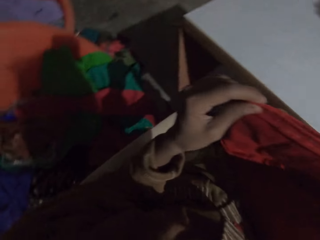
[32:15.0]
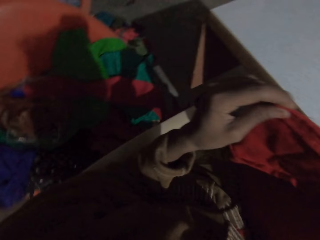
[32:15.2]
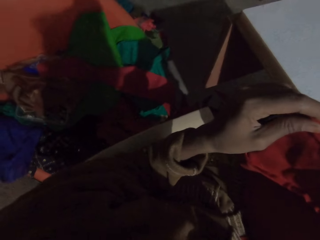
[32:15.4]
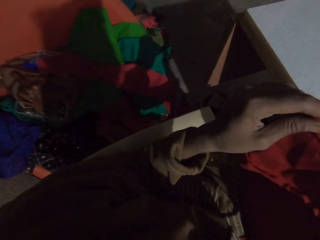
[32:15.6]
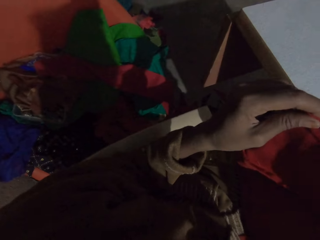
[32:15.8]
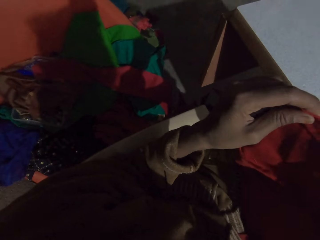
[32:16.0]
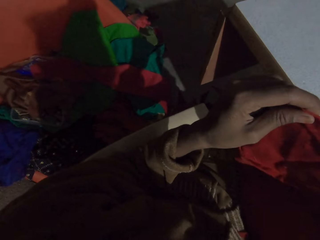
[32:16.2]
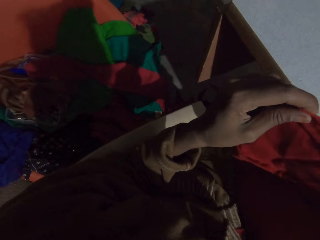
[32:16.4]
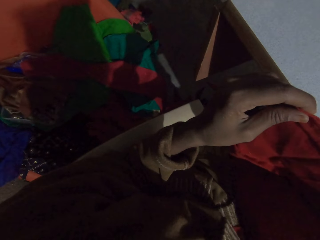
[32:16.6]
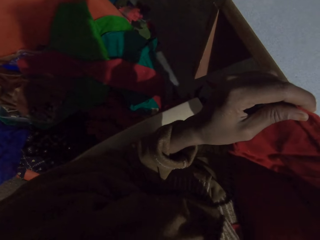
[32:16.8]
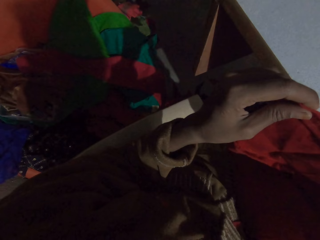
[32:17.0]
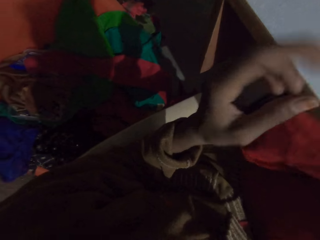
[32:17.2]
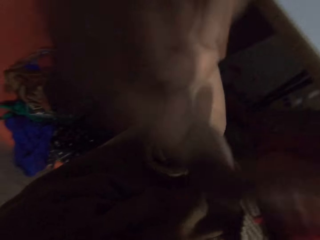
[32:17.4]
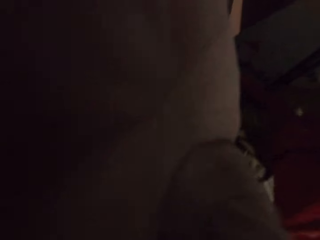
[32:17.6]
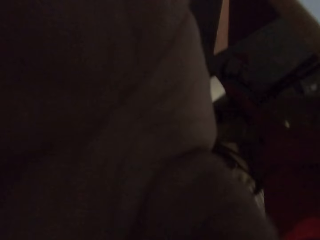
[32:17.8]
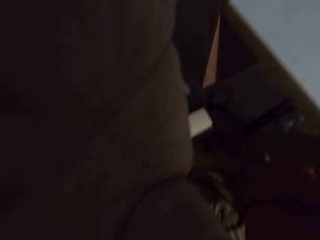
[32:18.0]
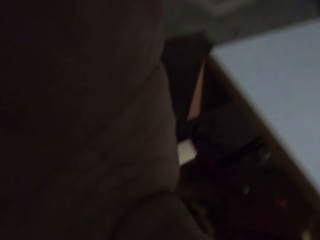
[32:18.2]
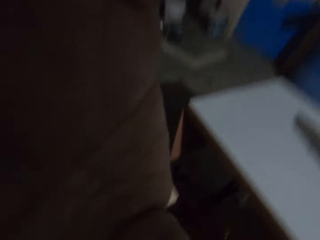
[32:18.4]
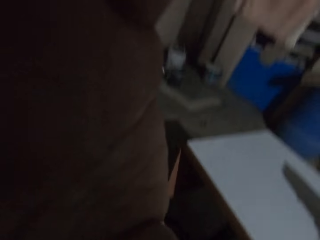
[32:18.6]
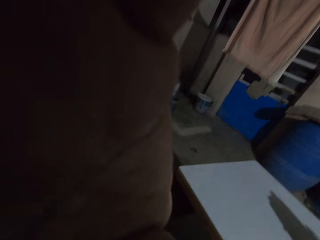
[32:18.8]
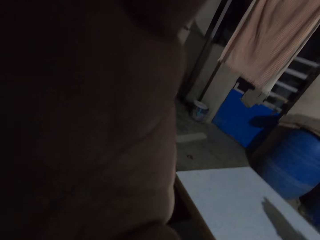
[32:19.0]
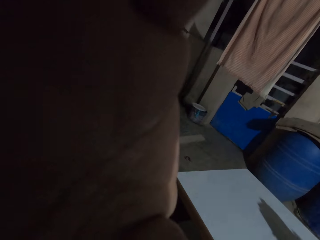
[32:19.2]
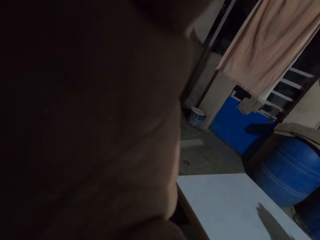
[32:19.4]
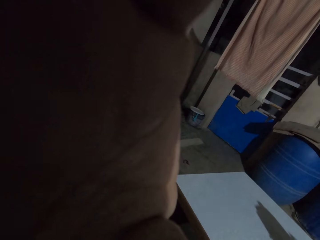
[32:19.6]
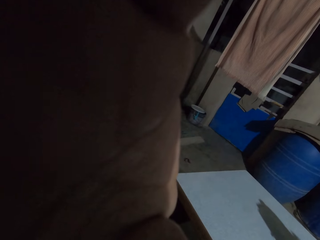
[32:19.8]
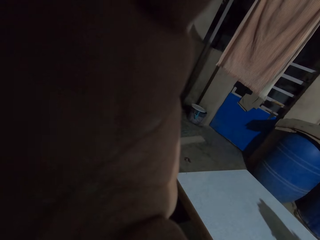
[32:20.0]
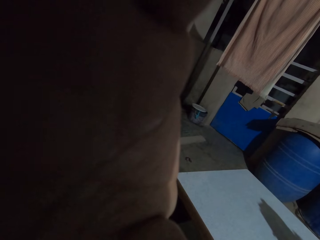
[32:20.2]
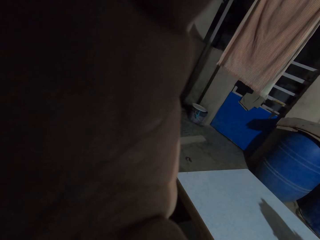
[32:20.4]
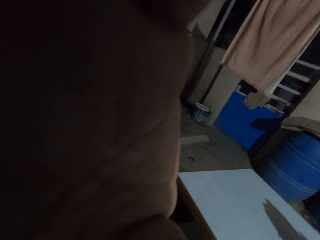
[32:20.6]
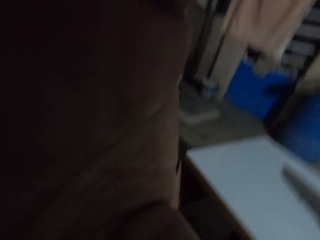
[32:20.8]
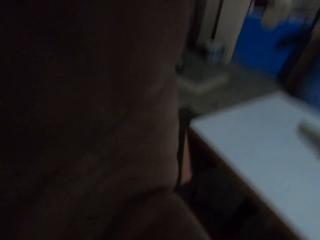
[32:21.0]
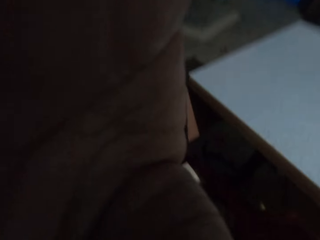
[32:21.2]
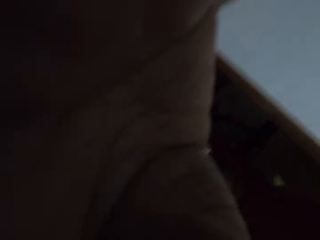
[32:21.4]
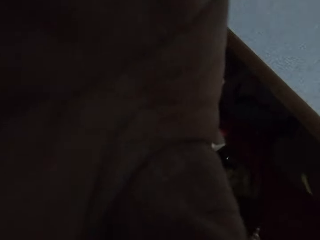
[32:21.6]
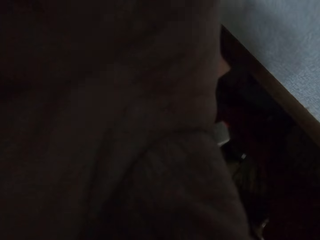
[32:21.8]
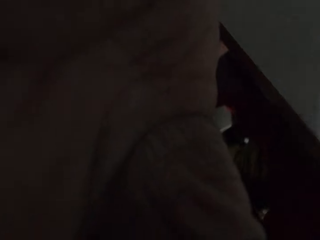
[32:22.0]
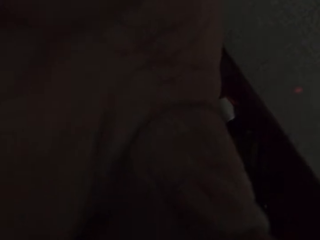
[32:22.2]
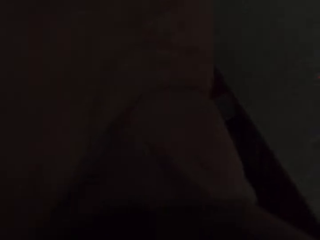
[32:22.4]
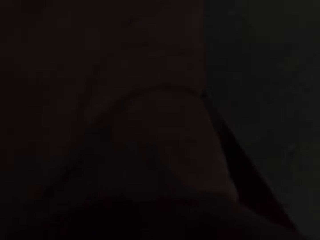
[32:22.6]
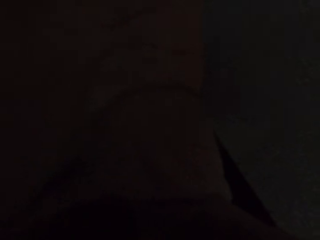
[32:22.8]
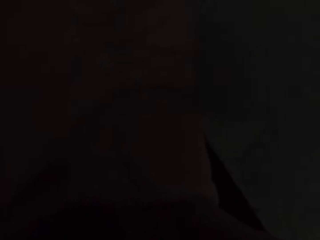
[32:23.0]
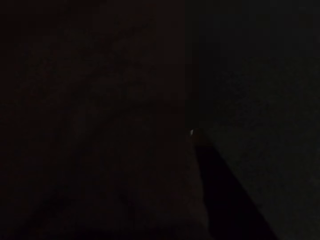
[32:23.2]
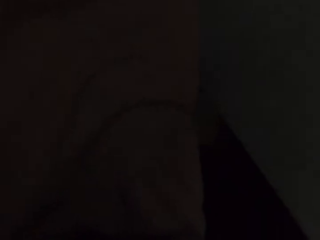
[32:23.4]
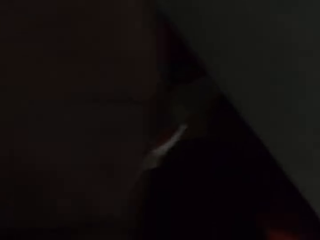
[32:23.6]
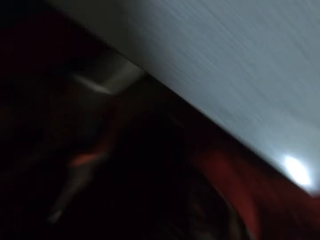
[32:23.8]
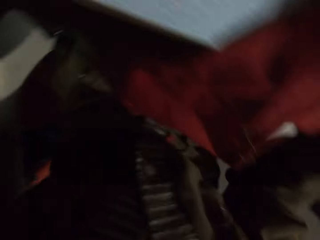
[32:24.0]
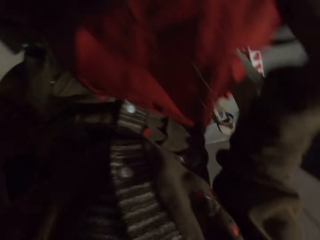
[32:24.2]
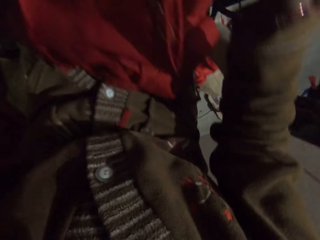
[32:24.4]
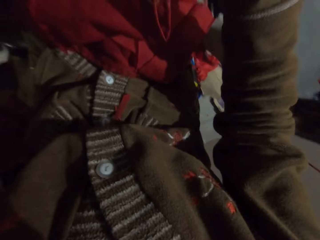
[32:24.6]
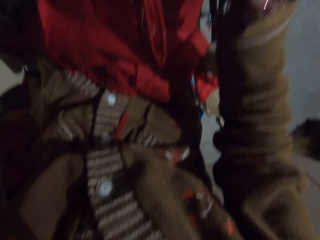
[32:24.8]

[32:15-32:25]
The camera wearer raises the hand. They adjust the camera. They interact with a person.

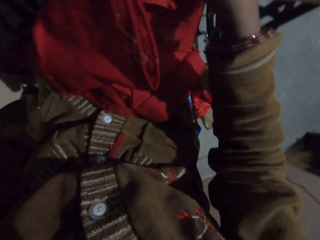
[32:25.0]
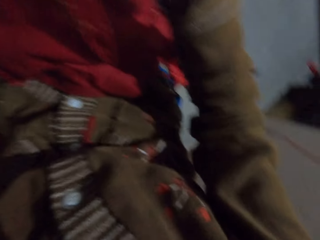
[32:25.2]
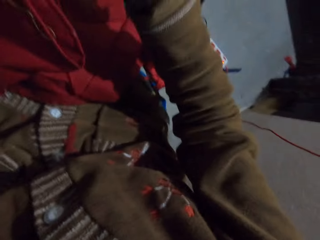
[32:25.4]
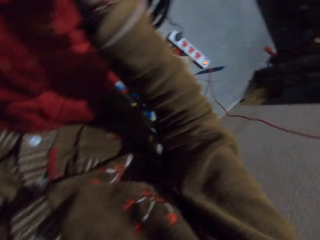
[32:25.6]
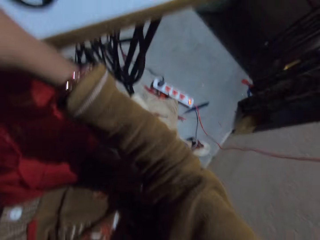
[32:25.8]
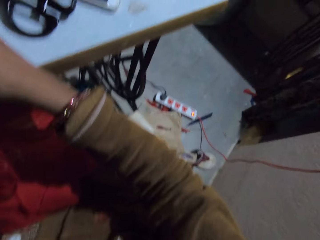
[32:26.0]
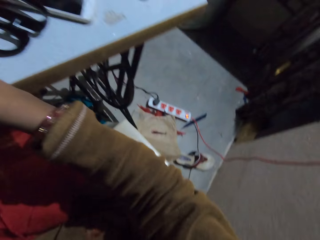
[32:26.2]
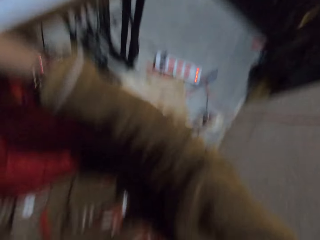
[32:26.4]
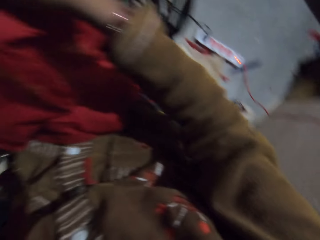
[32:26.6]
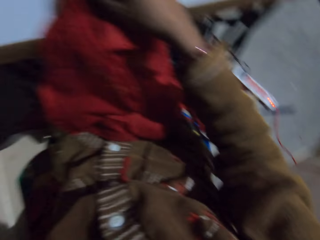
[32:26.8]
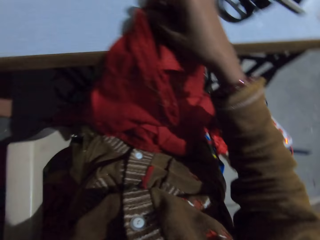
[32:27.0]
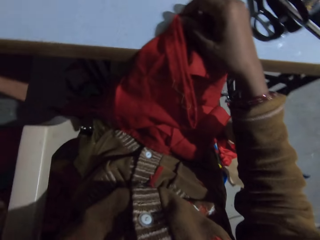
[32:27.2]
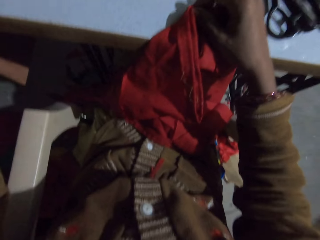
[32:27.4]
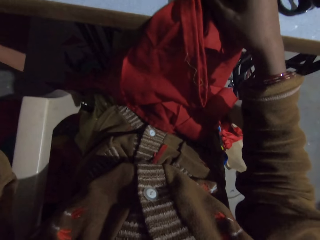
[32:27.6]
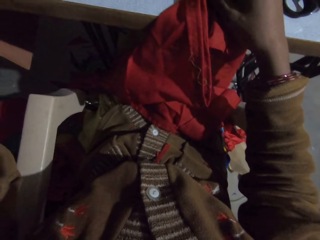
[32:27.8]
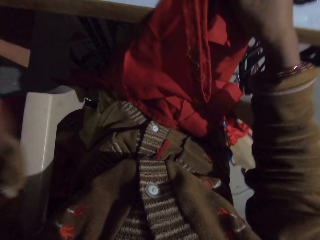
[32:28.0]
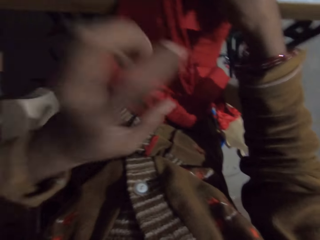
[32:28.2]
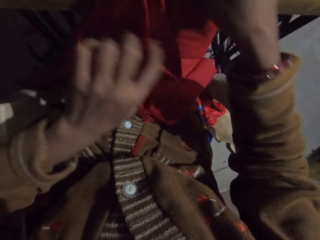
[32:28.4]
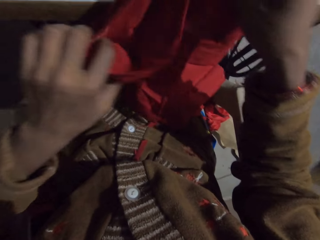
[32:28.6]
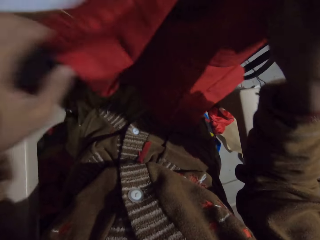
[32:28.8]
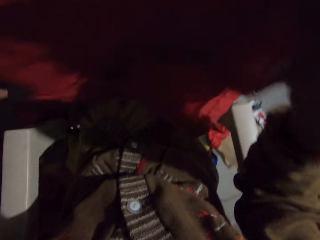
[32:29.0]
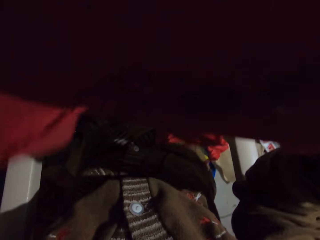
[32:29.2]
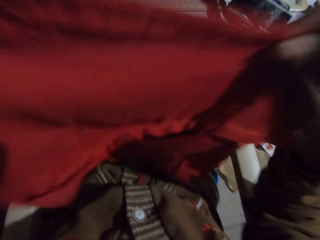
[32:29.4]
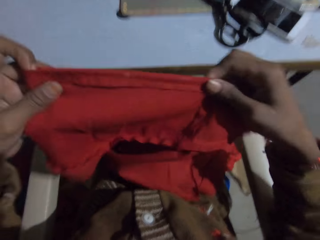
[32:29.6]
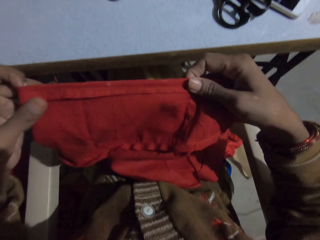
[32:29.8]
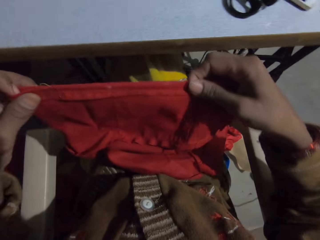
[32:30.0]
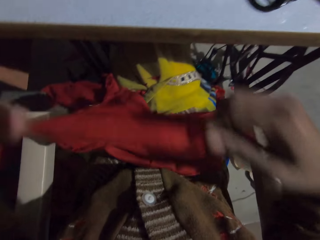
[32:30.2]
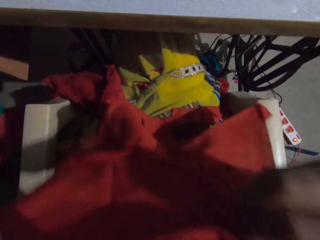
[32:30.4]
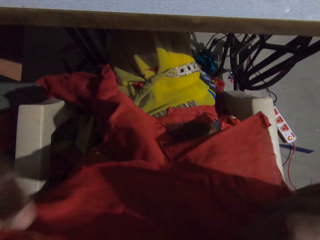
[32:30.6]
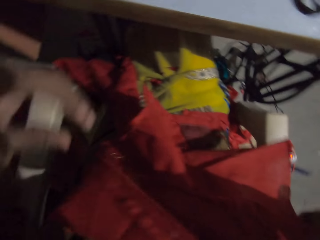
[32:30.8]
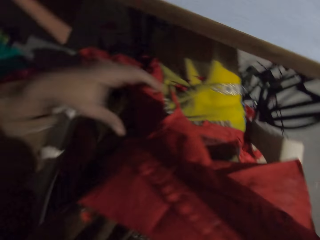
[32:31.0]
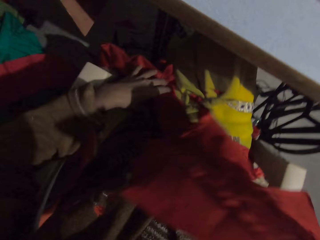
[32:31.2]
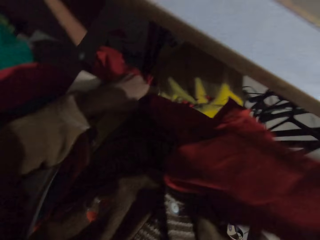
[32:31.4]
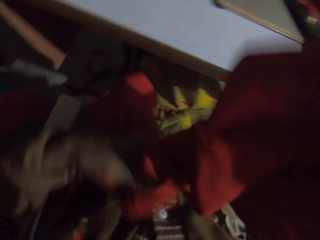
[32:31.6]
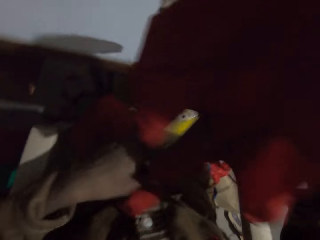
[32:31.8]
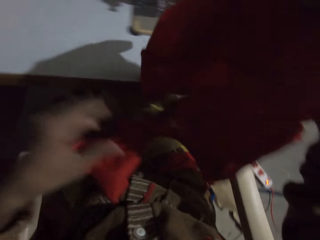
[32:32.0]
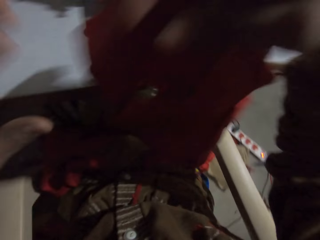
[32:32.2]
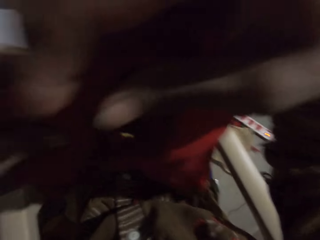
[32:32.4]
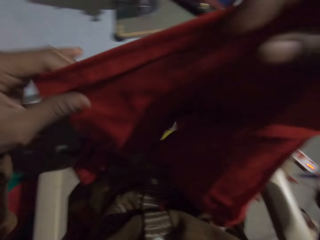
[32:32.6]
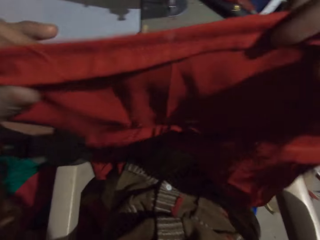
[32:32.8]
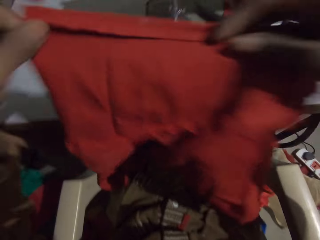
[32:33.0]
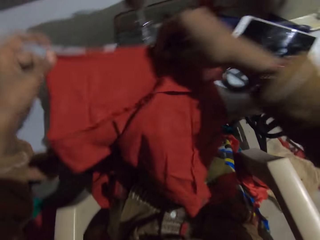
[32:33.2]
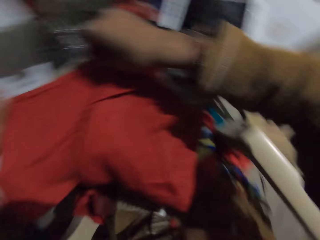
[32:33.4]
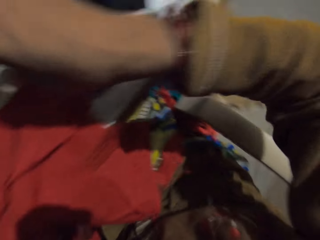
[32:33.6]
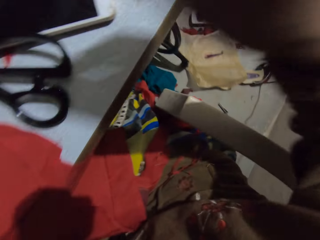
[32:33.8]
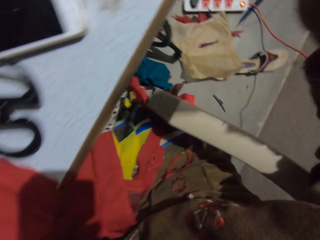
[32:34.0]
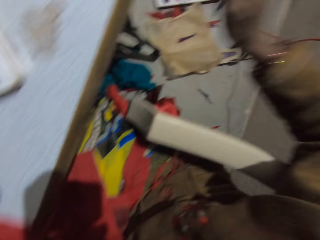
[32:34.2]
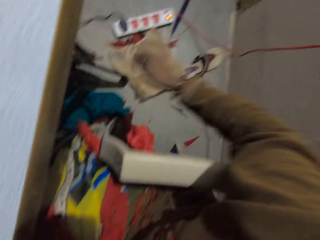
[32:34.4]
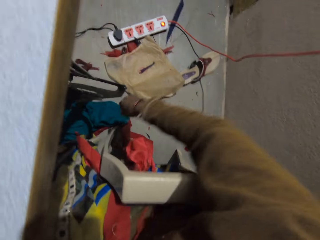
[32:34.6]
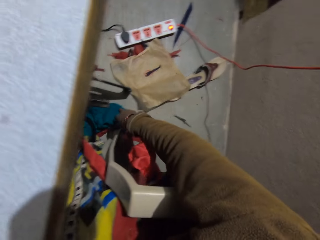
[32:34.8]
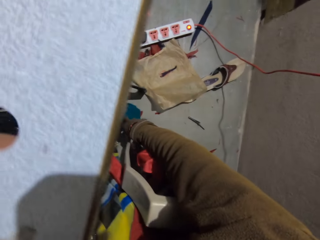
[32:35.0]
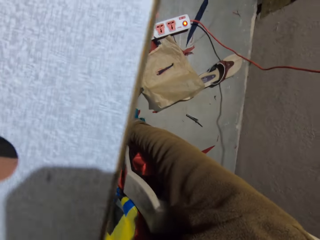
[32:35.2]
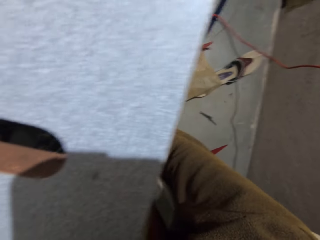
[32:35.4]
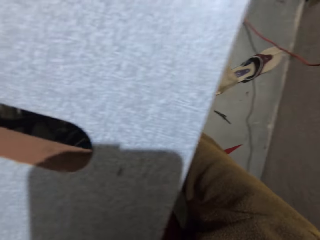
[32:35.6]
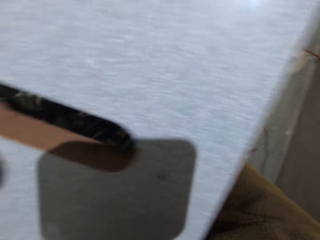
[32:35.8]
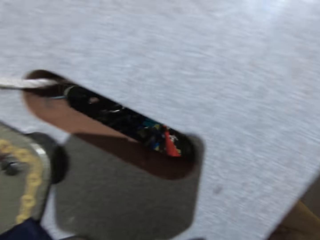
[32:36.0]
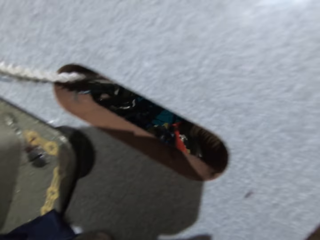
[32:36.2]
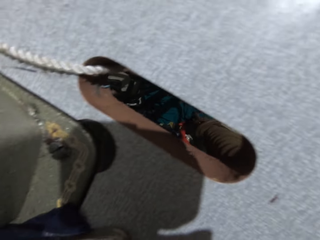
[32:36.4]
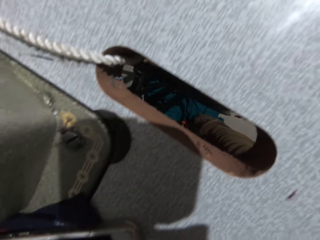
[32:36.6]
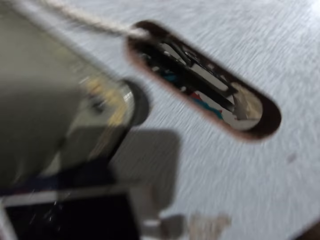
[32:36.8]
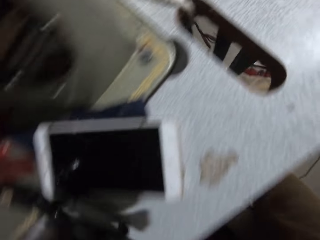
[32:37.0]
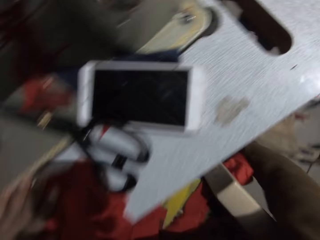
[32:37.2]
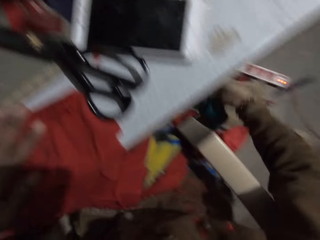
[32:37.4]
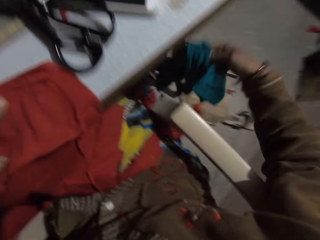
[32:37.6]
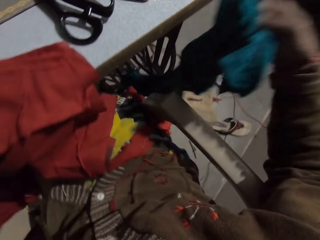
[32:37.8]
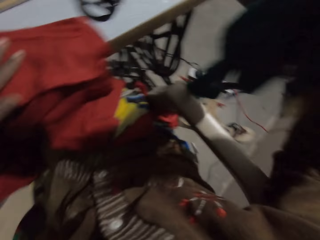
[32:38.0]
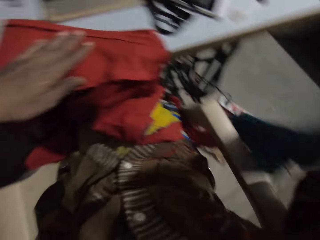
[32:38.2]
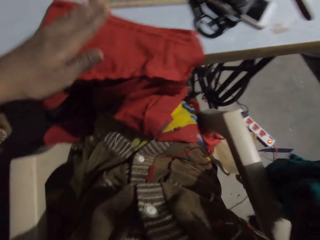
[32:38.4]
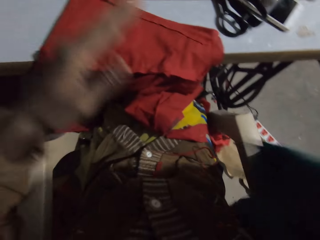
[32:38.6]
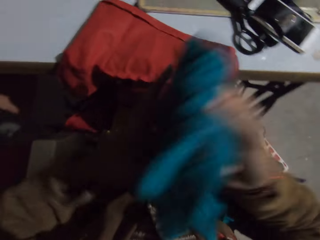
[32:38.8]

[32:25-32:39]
The camera wearer looks around. They look at the cloth. They adjust the fabric. They move the cloth. They place the cloth on the sewing machine. They pick the cloth from the floor.
